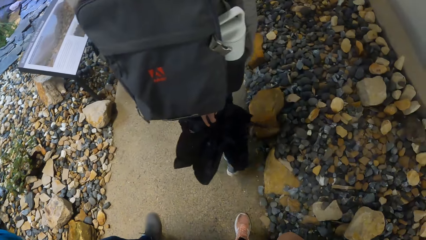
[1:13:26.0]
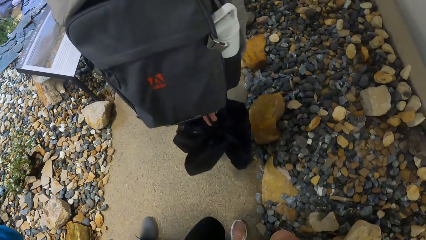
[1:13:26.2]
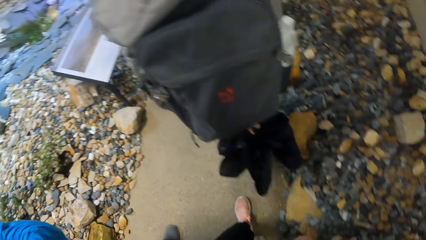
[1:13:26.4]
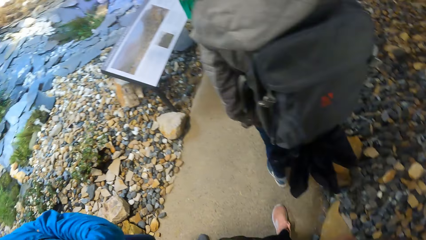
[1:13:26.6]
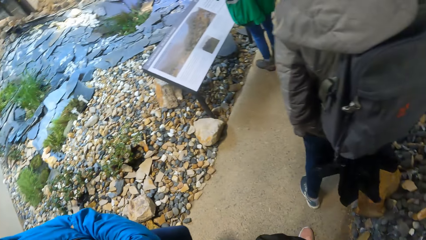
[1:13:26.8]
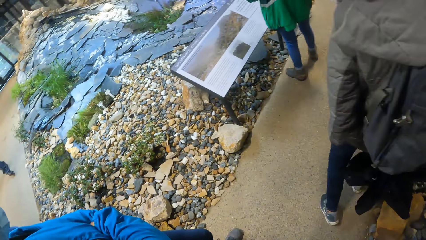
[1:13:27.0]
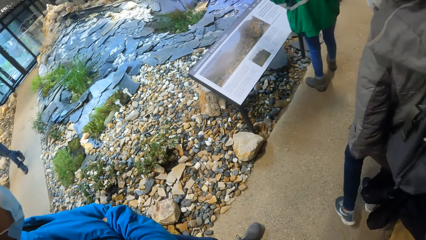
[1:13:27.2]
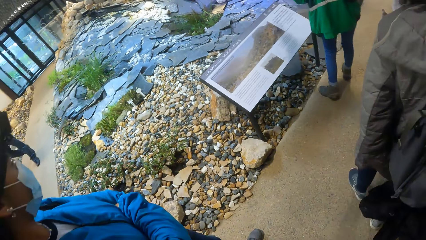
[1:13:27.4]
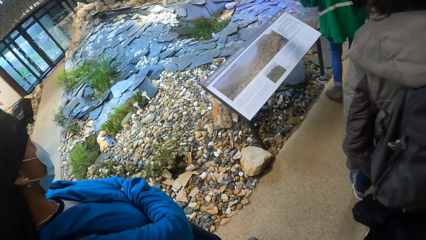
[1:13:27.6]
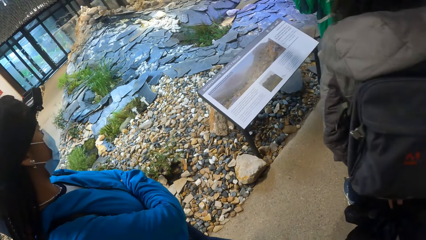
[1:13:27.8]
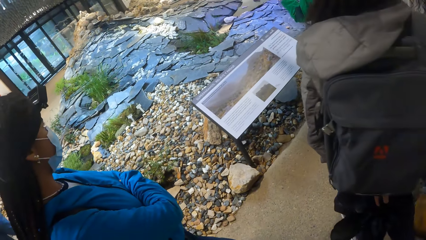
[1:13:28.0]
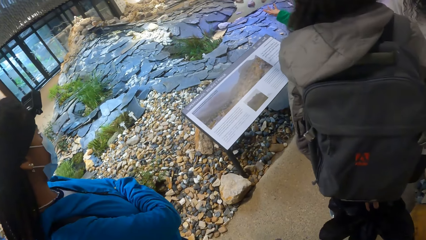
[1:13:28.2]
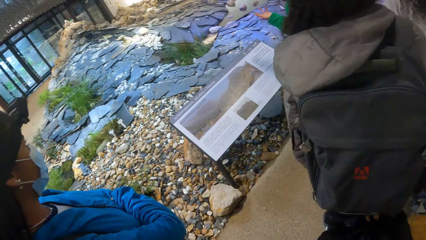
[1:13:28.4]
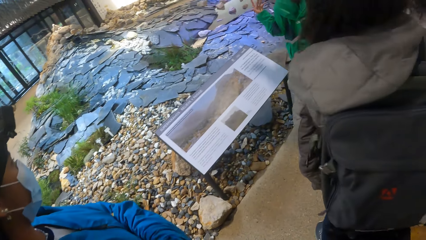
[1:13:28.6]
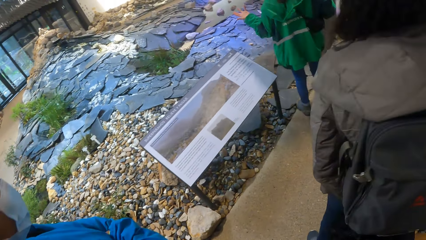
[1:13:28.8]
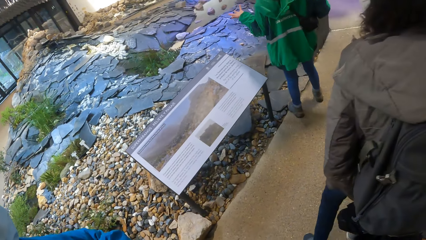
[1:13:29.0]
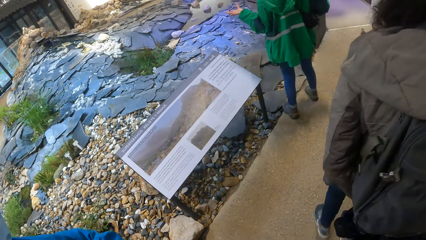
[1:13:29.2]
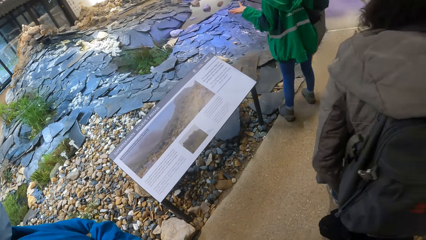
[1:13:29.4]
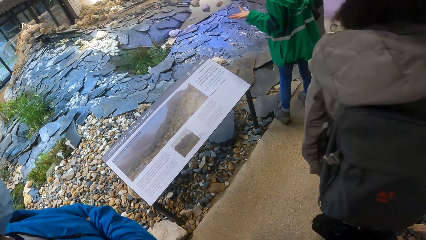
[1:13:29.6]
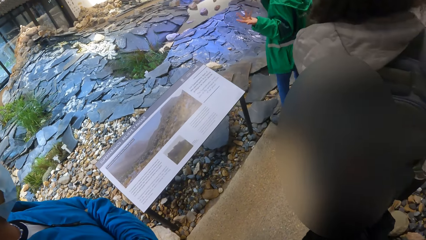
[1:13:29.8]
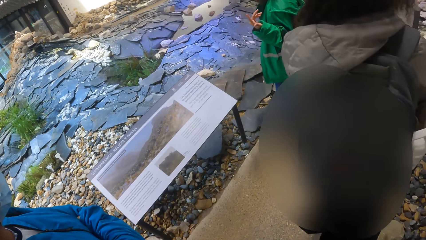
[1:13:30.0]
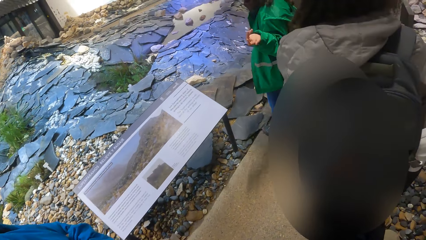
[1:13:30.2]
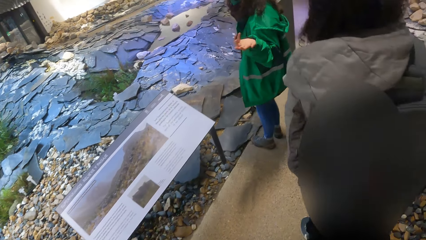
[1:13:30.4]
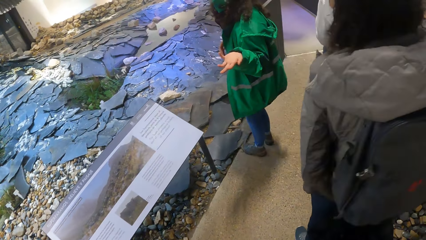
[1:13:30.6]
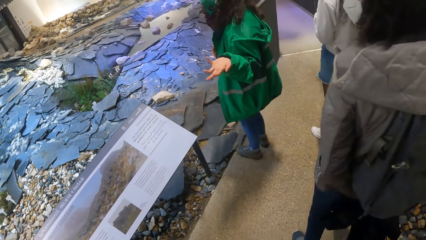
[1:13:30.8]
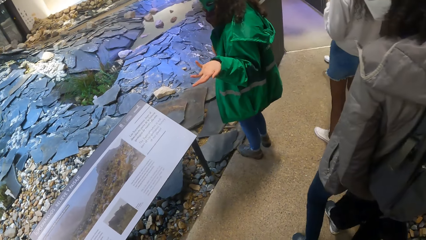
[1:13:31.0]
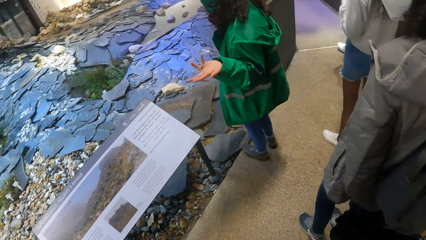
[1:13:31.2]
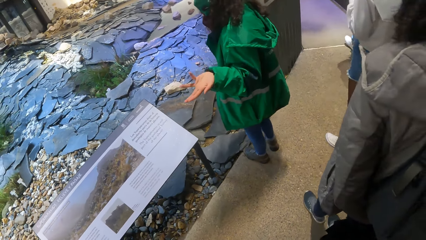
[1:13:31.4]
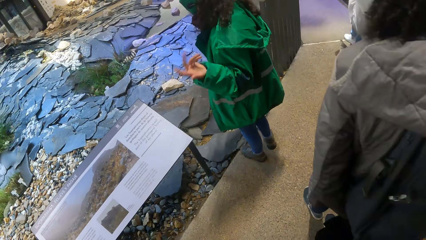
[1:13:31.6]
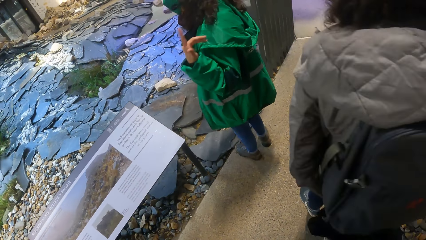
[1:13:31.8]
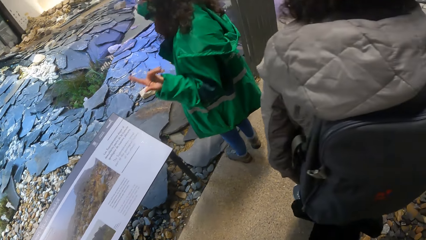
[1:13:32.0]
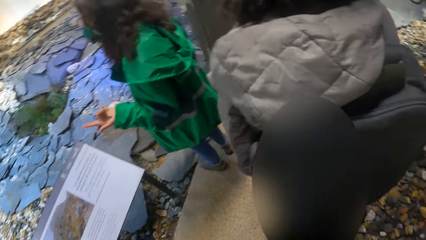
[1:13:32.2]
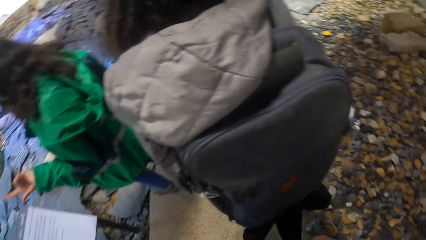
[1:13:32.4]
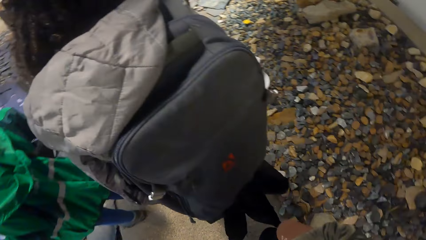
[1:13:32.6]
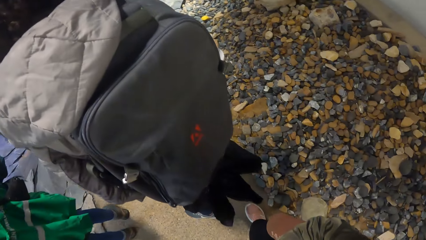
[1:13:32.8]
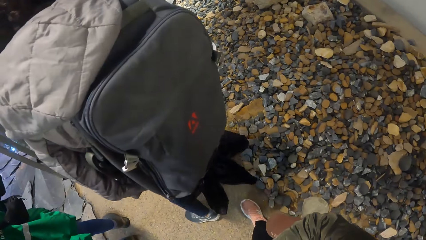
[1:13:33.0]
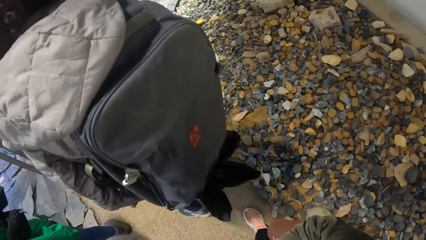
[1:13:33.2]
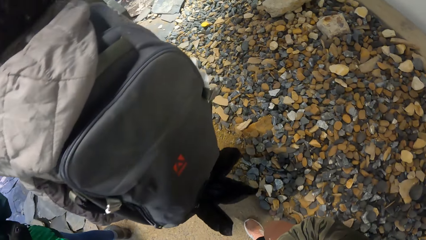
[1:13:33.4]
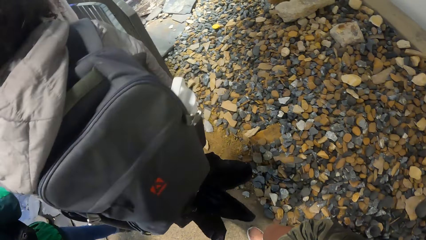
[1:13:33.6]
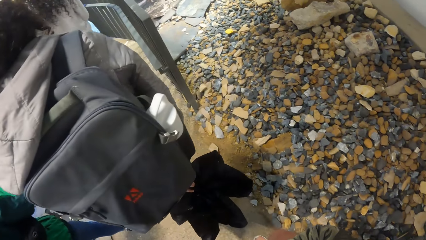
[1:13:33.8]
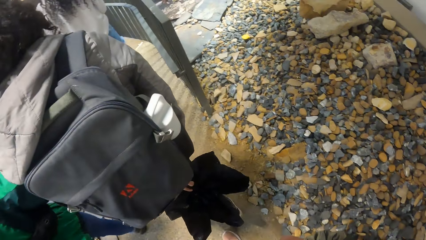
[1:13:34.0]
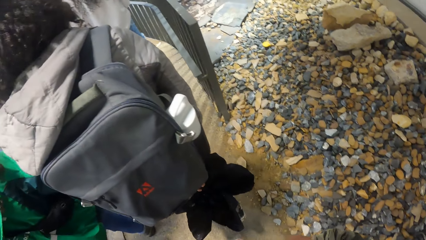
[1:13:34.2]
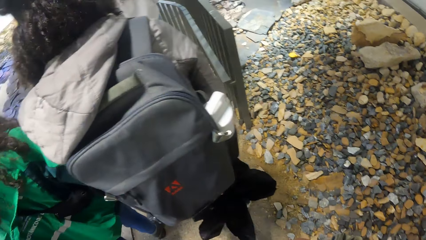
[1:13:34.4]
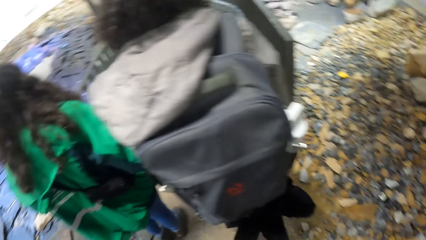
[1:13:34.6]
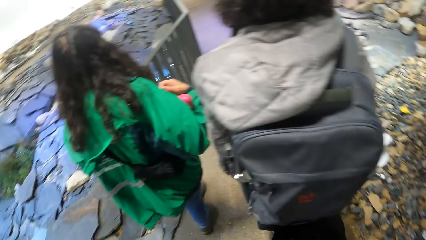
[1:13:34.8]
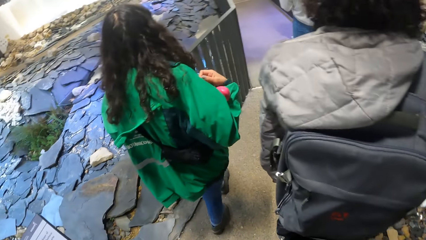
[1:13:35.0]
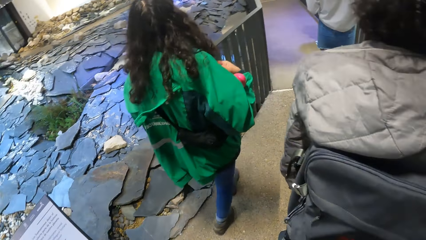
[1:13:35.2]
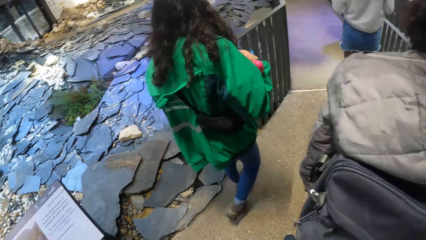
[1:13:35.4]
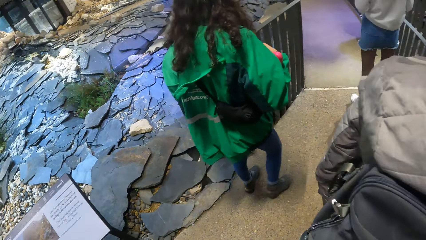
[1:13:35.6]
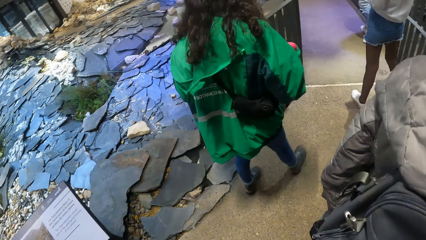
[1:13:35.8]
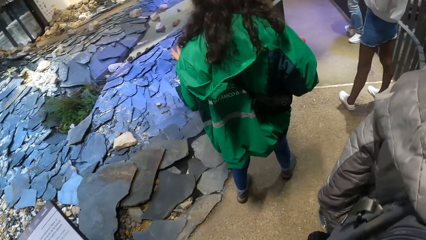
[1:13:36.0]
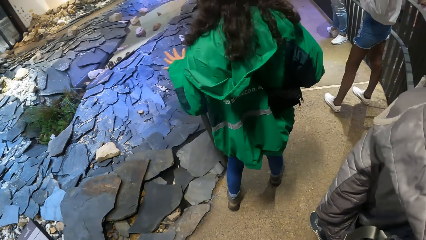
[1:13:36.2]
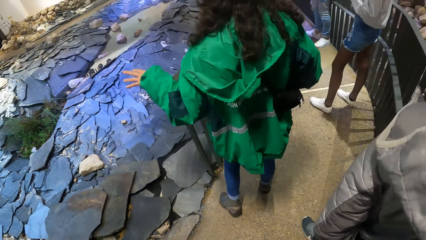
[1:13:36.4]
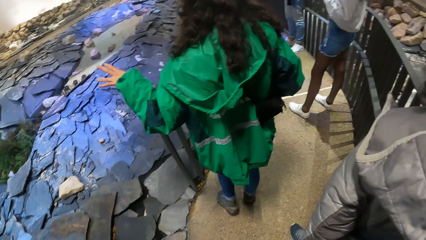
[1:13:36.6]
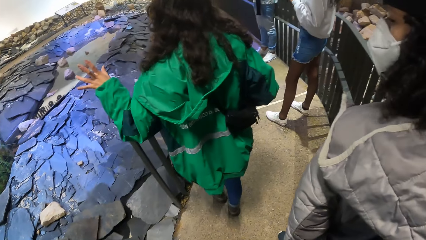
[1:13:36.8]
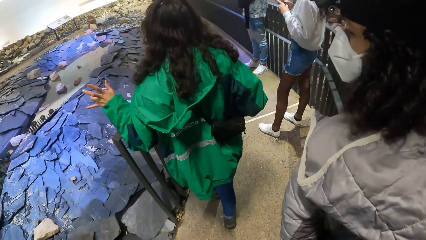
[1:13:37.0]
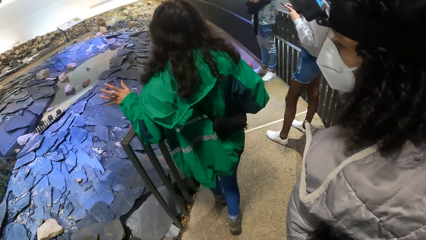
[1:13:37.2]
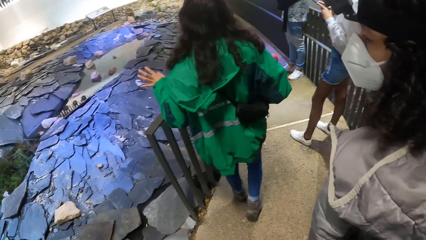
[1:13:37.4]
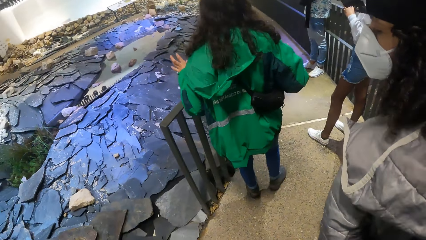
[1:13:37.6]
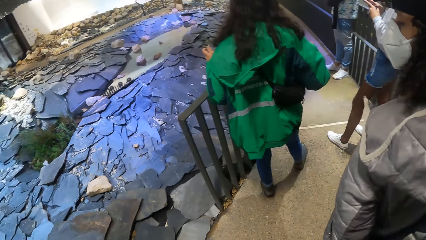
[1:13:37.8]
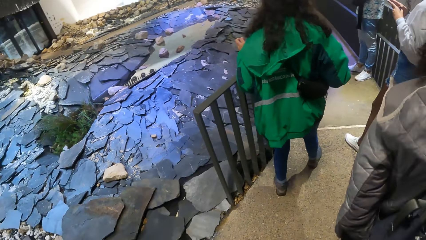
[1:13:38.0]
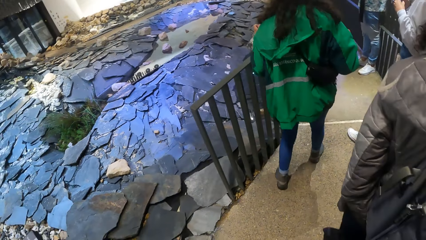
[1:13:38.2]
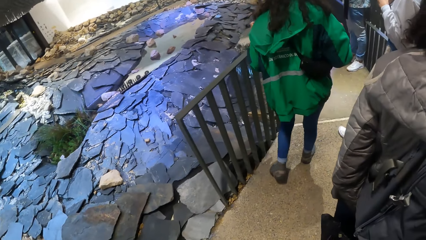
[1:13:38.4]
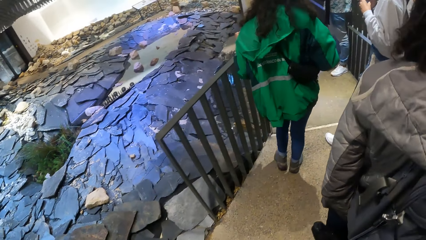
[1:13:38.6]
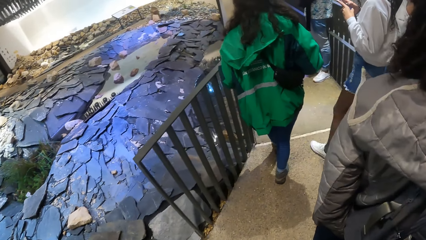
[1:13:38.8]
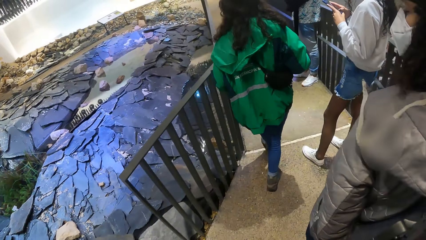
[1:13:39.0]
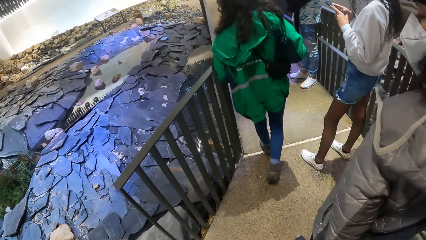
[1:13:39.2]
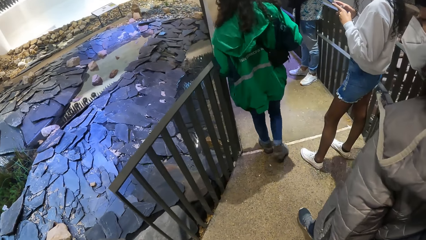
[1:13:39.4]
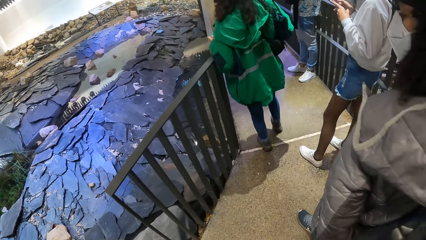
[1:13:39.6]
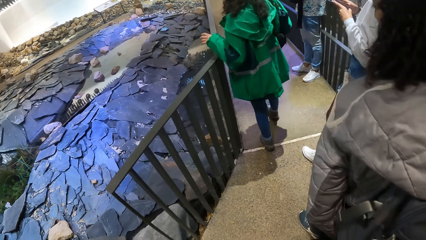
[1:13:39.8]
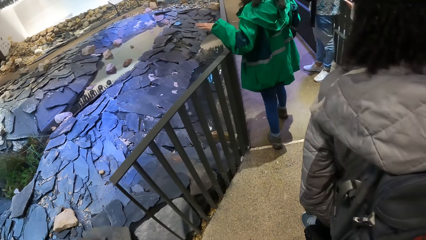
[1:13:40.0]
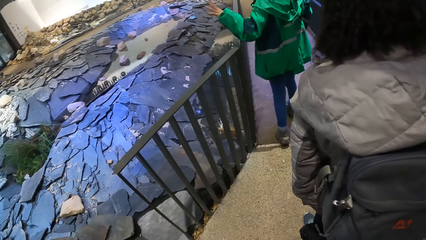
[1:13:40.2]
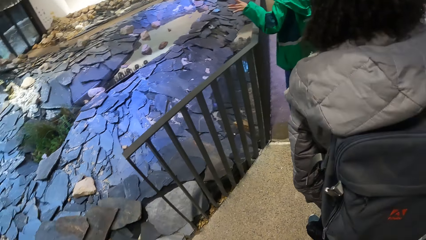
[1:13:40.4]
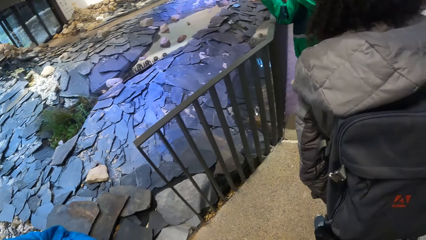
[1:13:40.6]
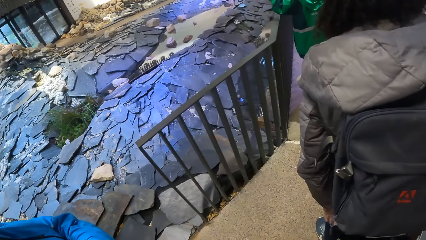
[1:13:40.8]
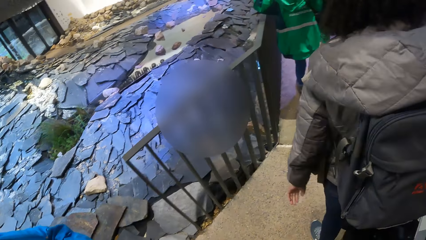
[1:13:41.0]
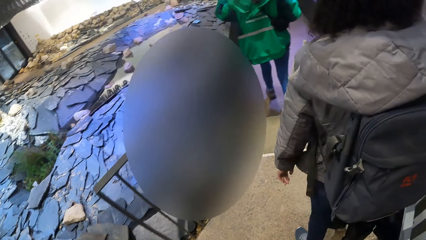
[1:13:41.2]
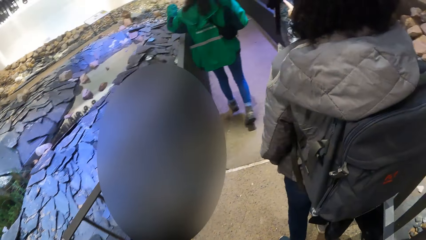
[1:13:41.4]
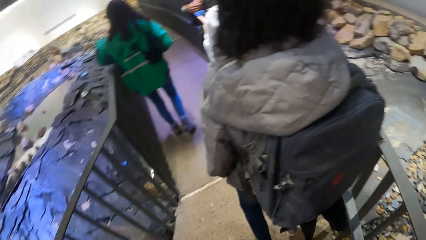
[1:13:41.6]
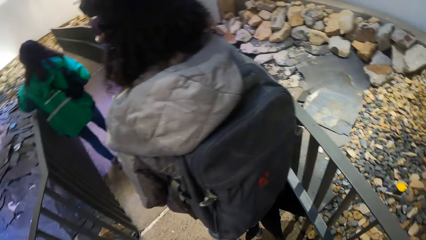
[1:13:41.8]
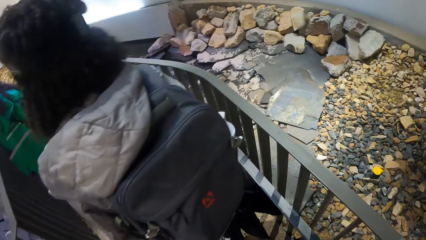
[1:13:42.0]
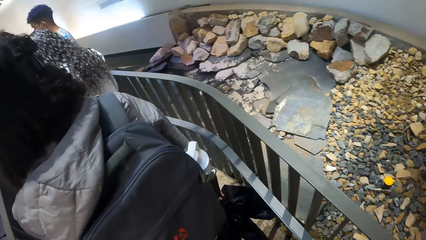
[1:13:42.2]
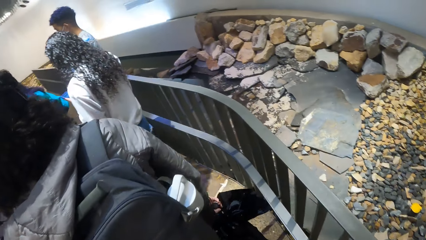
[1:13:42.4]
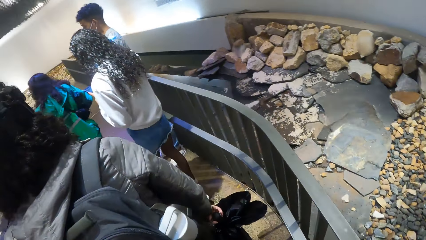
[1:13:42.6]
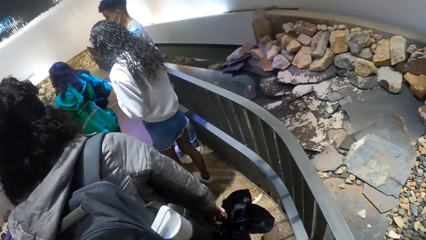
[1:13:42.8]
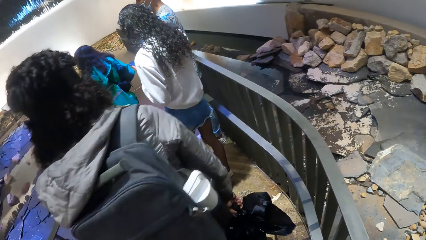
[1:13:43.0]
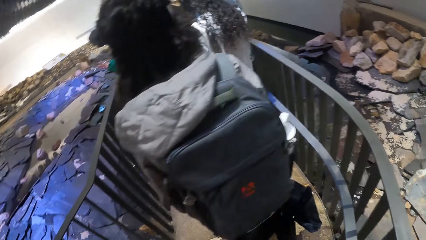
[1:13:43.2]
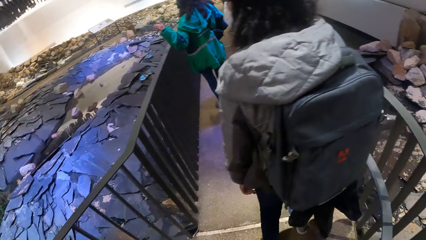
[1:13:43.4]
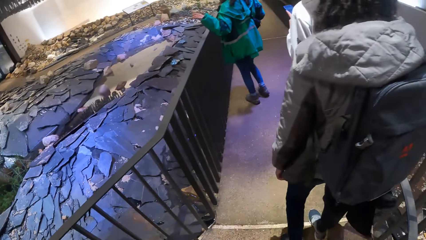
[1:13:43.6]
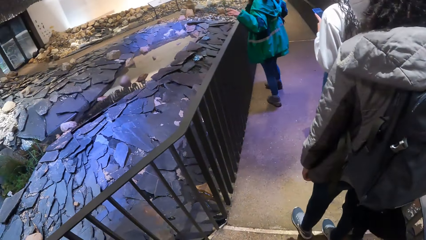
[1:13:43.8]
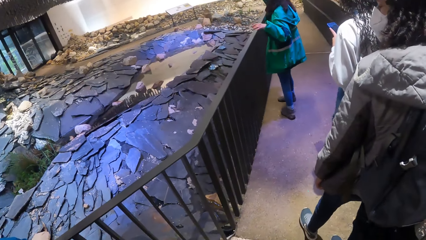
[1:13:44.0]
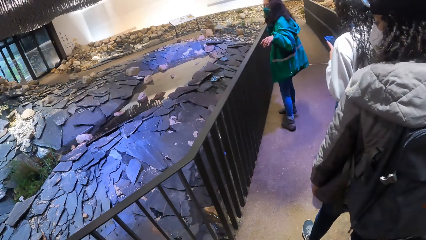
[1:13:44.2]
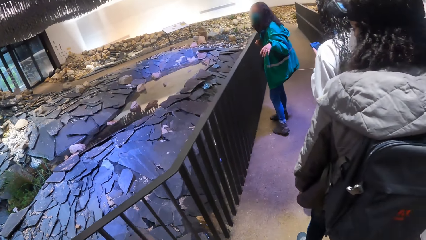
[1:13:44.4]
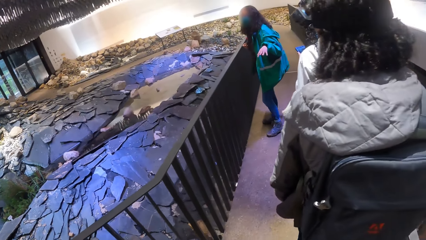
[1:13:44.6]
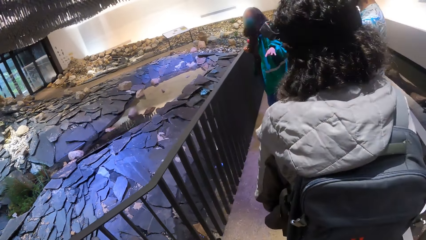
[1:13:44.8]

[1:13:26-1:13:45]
The camera wearer stares at the rocks on the ground with the group of people.
